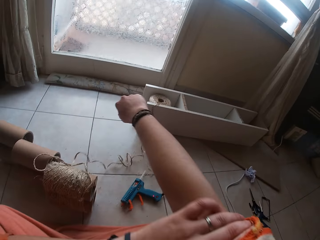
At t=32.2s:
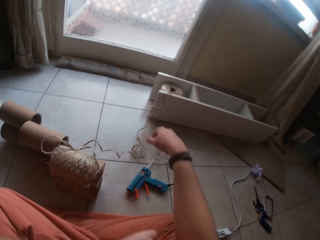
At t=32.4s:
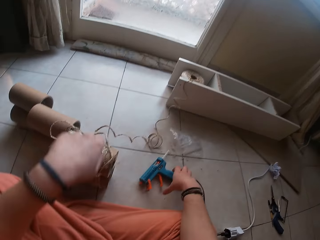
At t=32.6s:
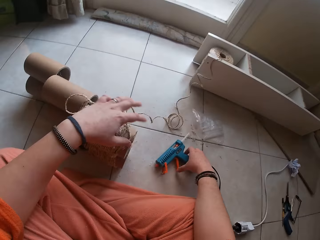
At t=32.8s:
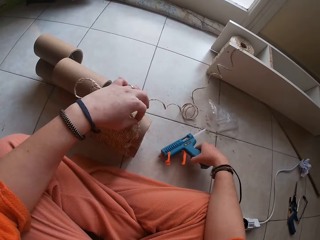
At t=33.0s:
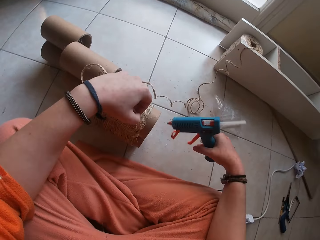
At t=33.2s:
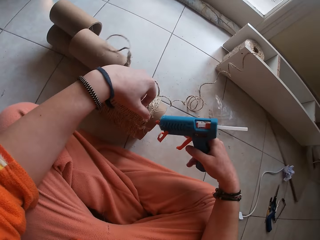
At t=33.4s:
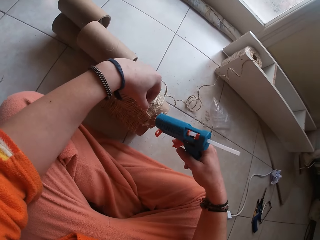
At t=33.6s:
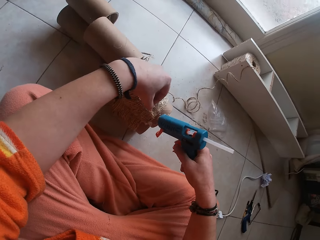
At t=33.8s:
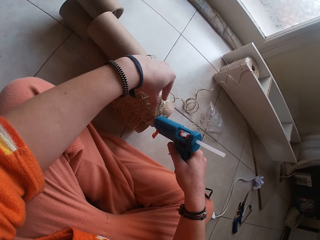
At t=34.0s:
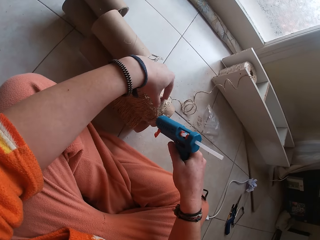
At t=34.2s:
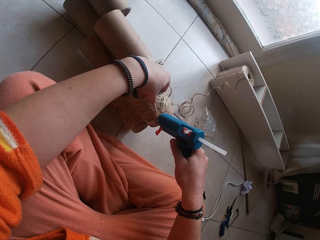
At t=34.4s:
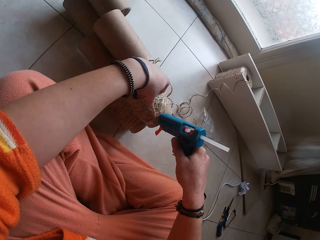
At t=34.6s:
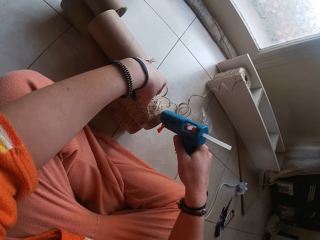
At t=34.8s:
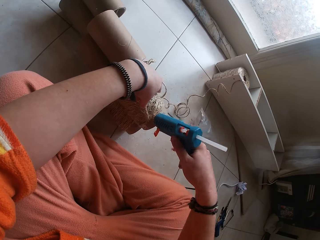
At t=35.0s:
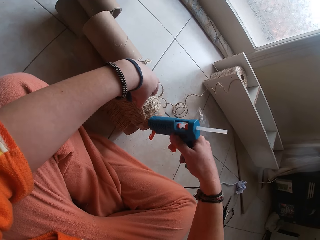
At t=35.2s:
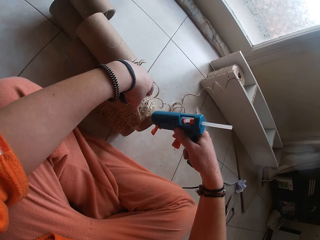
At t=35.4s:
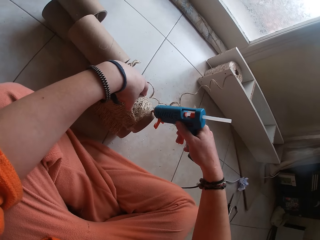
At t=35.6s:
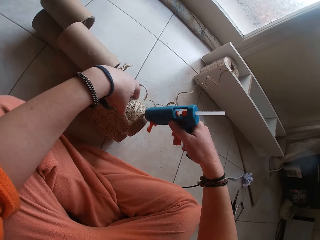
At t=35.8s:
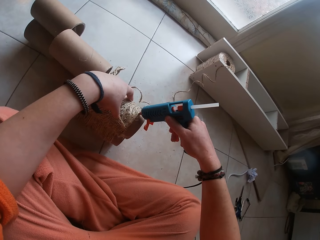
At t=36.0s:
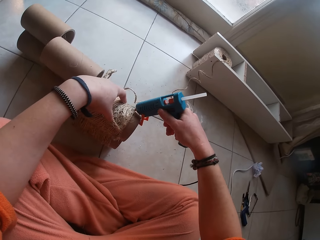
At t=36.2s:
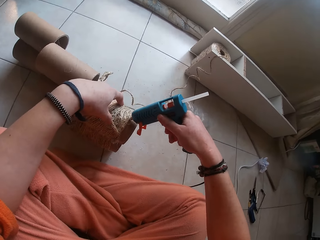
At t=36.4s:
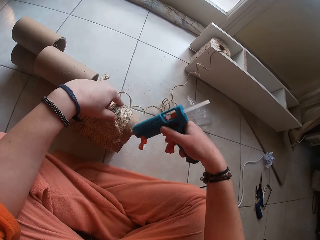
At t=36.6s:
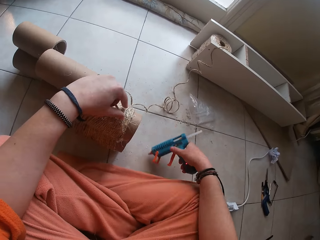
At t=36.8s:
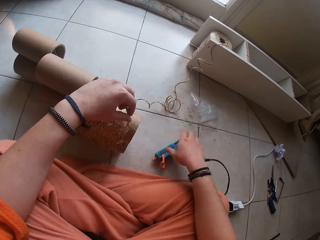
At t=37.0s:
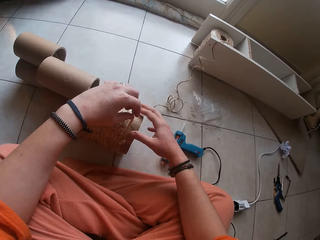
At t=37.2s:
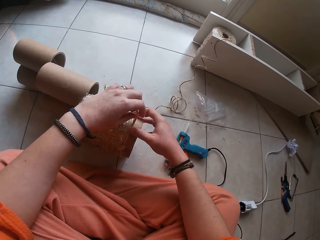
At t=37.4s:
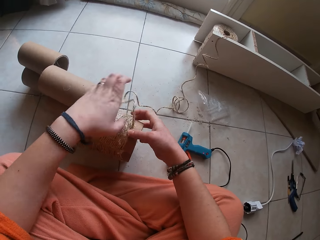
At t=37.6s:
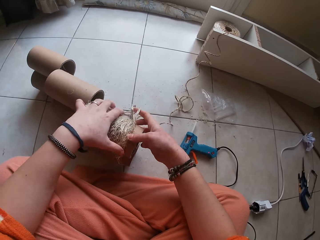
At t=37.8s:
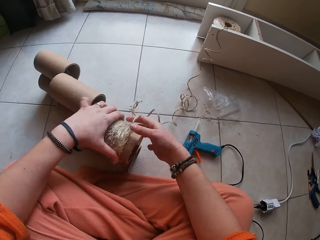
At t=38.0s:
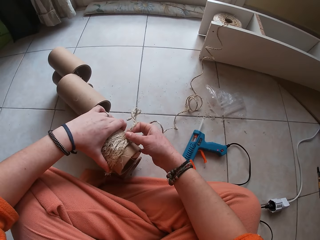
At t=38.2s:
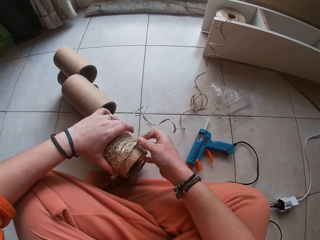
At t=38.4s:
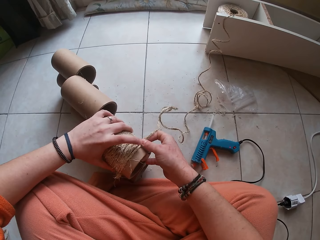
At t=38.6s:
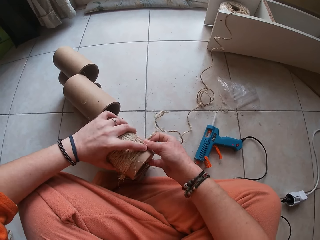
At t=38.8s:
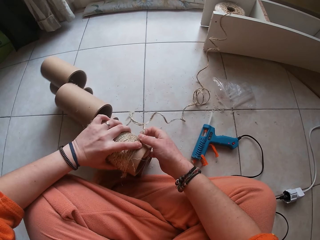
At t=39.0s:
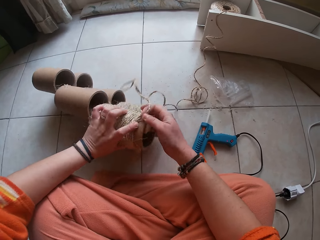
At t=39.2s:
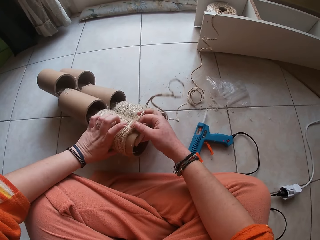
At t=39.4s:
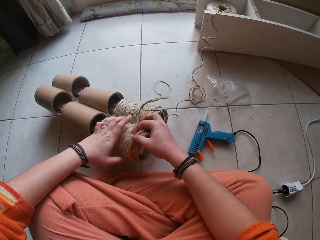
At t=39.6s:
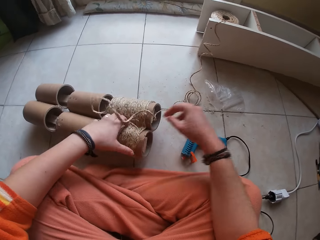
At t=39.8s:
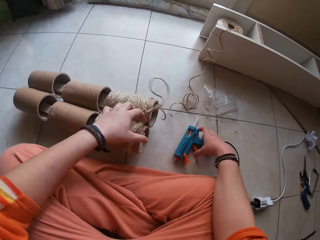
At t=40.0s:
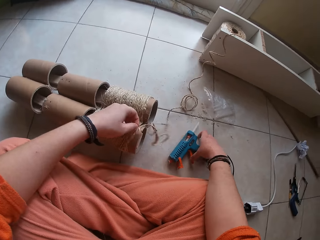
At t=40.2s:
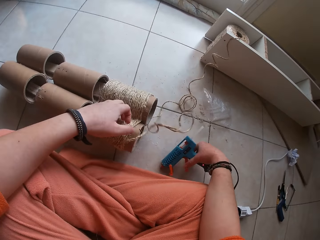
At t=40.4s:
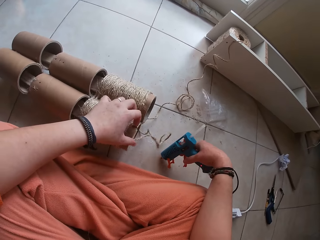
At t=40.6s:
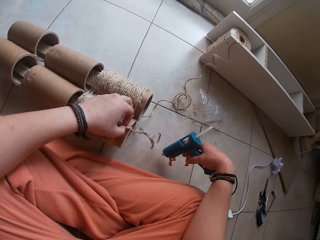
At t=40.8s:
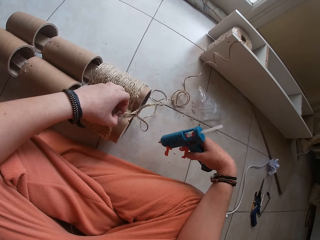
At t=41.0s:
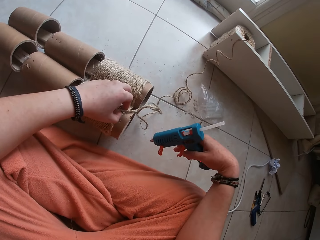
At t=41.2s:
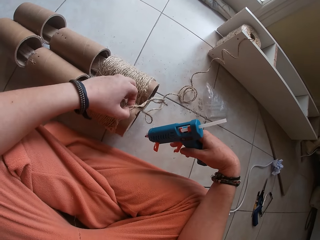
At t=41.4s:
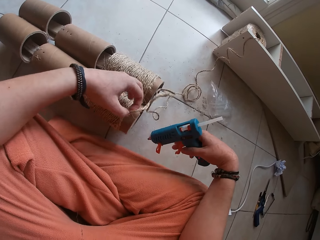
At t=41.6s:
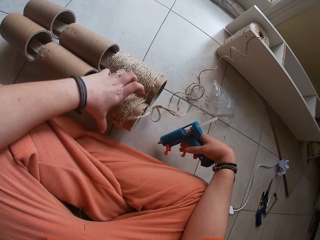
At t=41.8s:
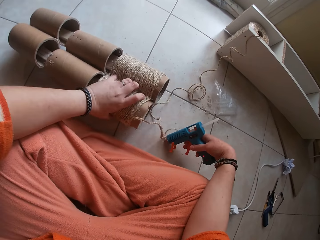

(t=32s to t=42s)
The camera wearer rolls her sleeve on her right hand with her left hand. She picks up the glue gun from the floor with her right hand. She shifts the twine on the cardboard tube with her left hand. She squeezes glue on the cardboard tube with the glue gun in her right hand. She holds the cardboard tube with her left hand. She drops the glue gun in her right hand on the floor. She sets the twine on the cardboard tube with her right hand. She picks up the glue gun from the floor with her right hand. She shifts the twine on the cardboard tube with her left hand.

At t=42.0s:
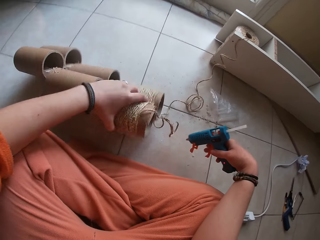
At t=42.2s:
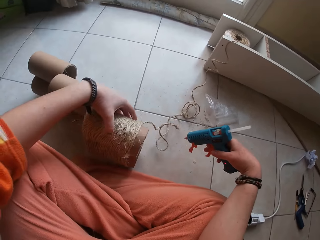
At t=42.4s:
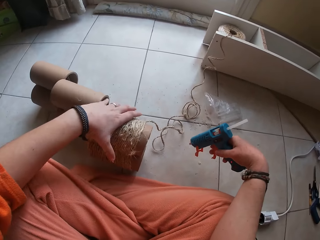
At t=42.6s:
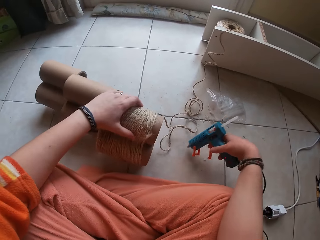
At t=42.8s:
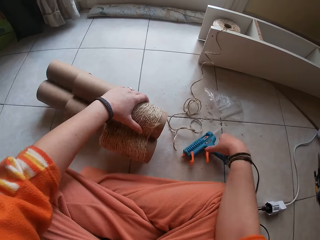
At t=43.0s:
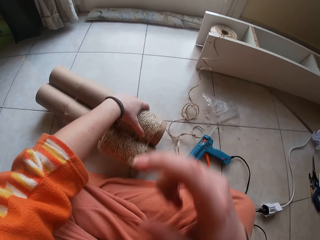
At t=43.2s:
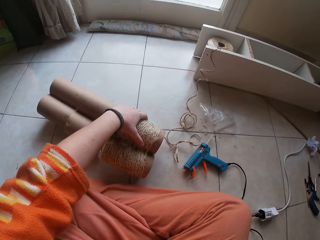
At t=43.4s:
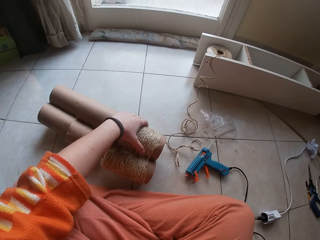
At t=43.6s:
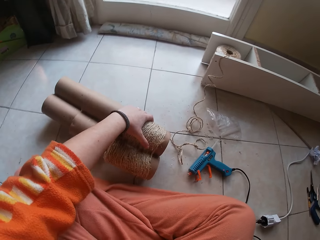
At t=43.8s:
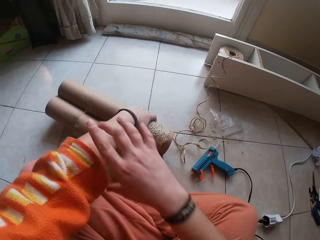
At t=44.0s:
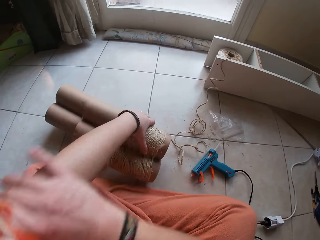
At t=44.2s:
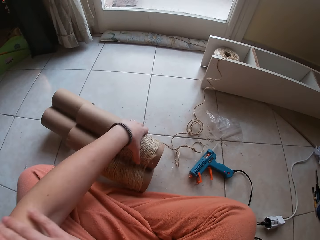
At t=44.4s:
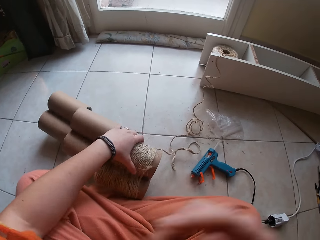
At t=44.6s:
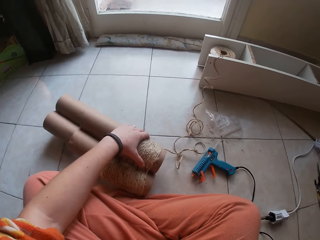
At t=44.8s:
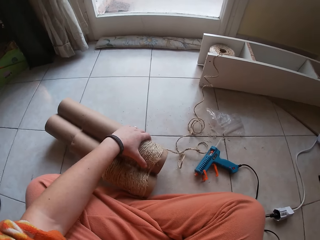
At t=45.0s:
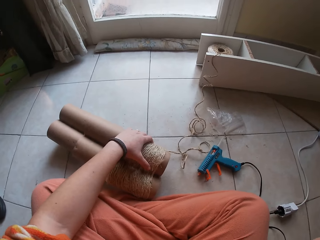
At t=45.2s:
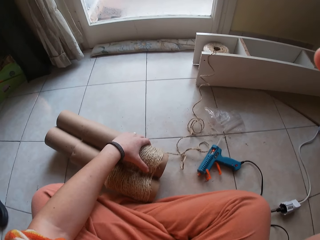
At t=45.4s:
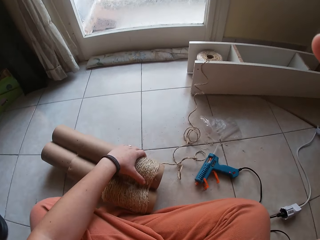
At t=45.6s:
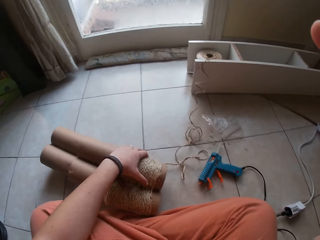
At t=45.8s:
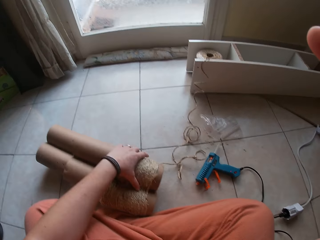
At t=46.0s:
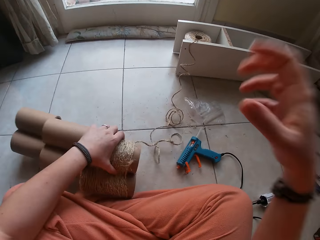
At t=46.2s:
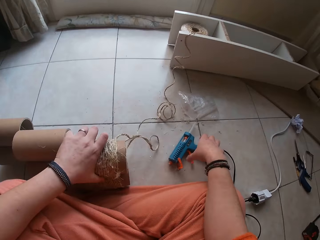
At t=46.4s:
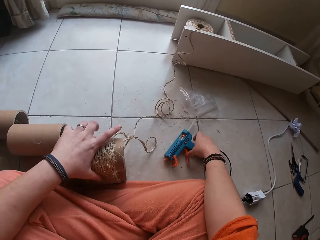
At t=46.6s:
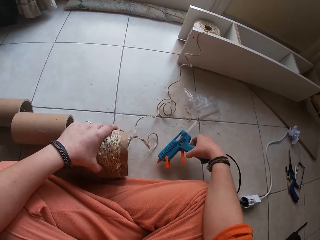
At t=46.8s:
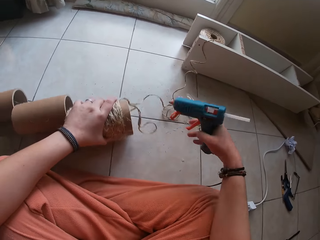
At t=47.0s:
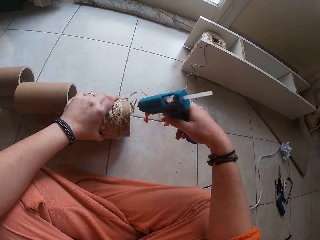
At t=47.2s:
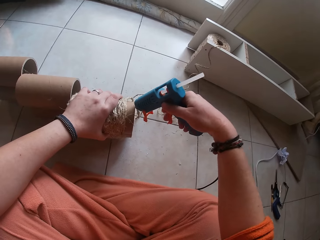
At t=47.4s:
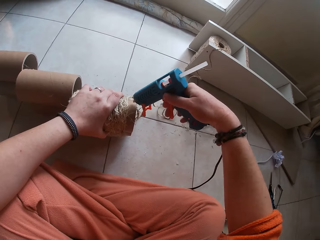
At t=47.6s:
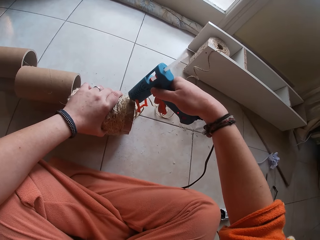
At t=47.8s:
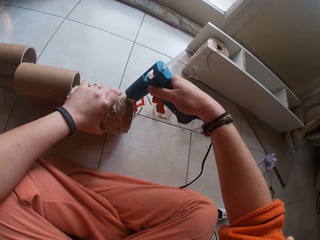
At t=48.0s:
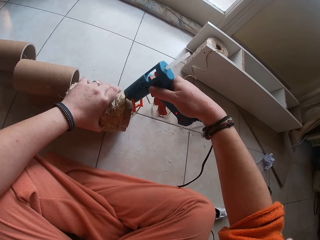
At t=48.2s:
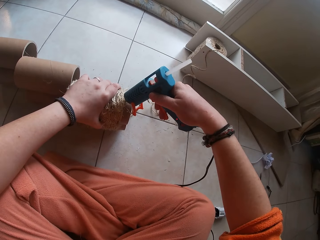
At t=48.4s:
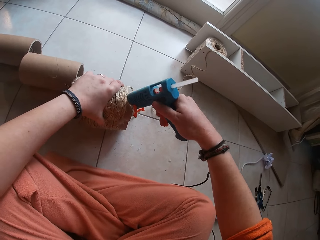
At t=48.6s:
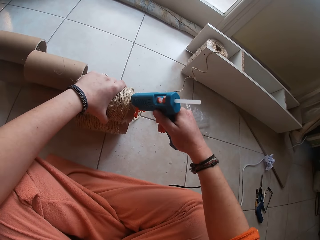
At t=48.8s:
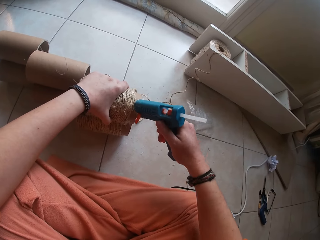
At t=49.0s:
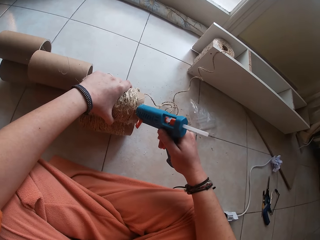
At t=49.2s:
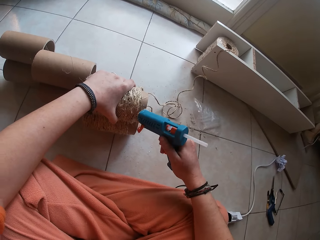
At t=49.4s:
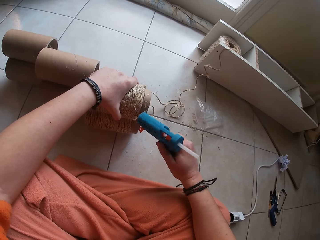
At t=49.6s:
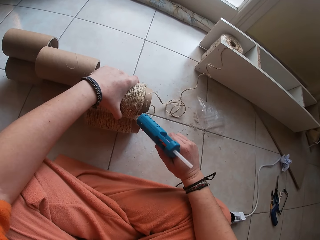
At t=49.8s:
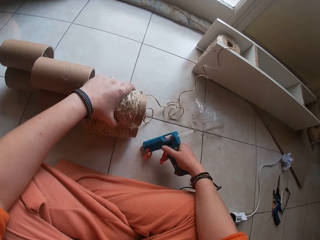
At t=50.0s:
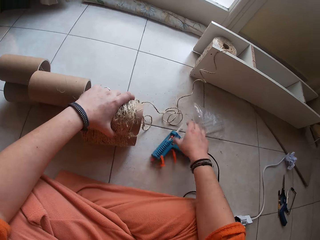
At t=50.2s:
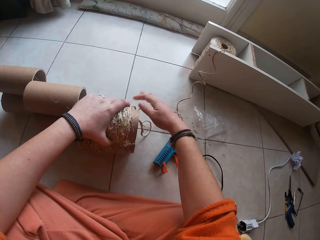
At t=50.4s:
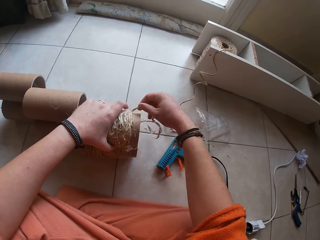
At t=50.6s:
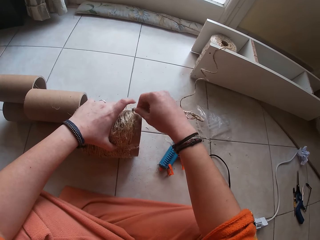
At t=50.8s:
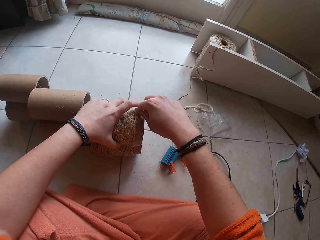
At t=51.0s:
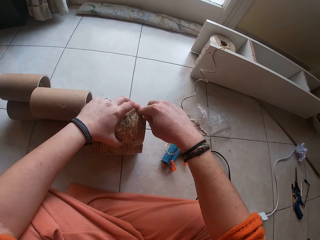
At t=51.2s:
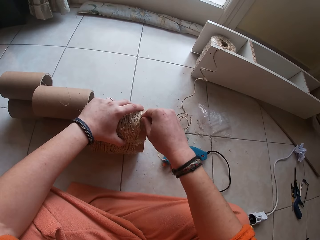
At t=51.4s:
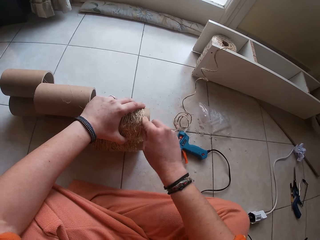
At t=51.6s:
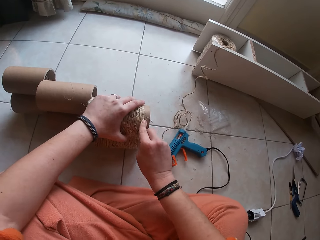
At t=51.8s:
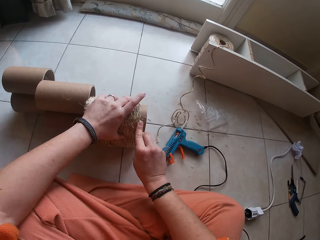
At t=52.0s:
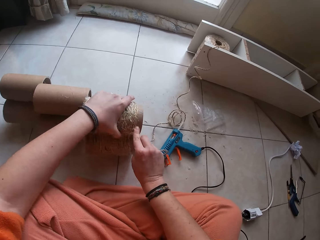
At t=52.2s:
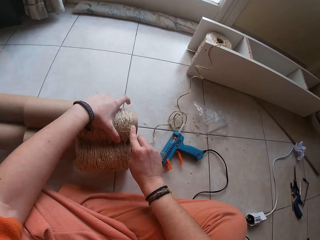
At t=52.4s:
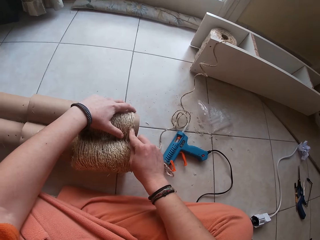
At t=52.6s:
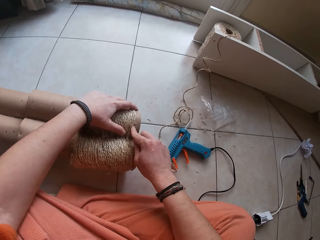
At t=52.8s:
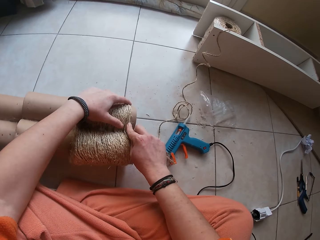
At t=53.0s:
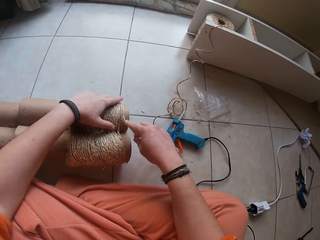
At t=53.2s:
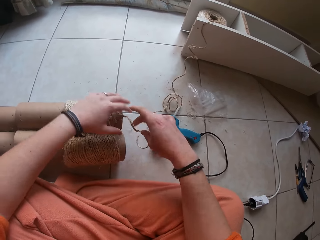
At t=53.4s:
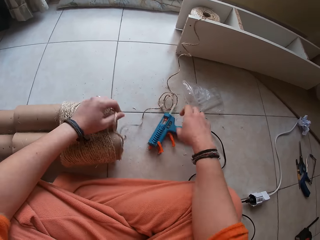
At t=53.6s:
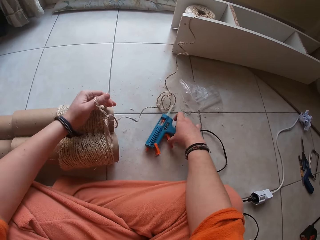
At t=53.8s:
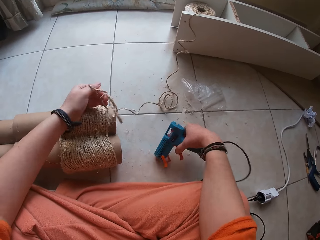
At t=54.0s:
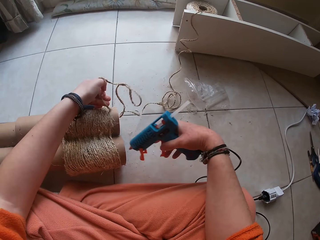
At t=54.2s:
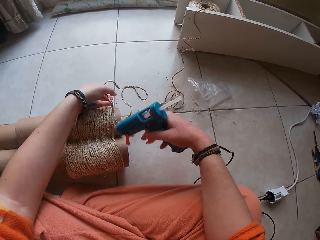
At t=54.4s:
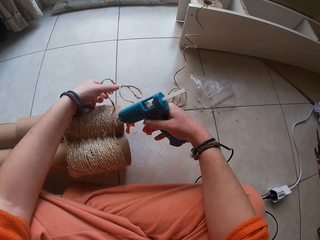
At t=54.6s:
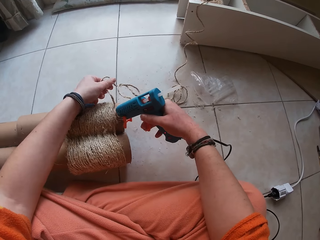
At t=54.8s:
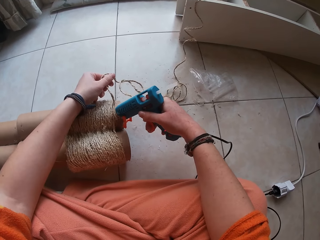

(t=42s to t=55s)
The camera wearer moves the cardboard tube with her left hand. She touches her face with her right hand. She rolls her sleeve on her left hand with her right hand. She touches her face with her right hand. She picks up the glue gun from the floor with her right hand. She squeezes glue on the cardboard tube with the glue gun in her right hand. She drops the glue gun in her right hand on the floor. She sets the twine on the cardboard tube with her right hand. She moves the twine on the cardboard with her left hand. She picks up the glue gun from the floor with her right hand.
